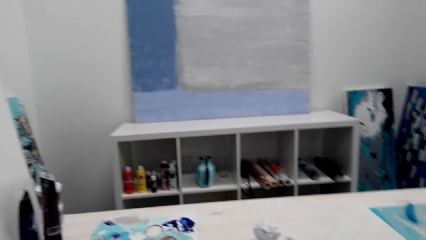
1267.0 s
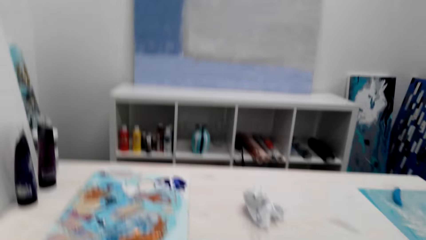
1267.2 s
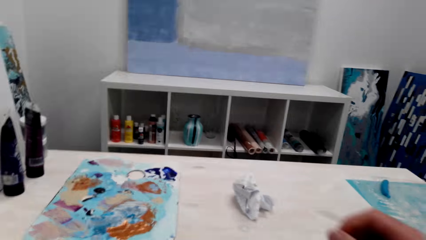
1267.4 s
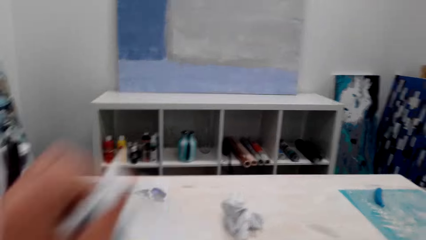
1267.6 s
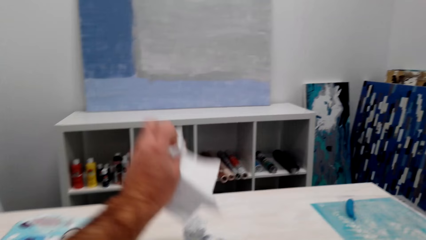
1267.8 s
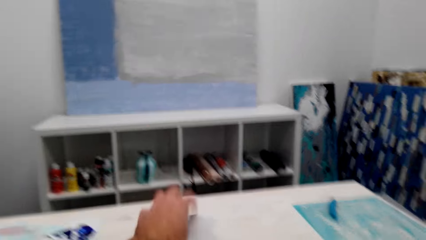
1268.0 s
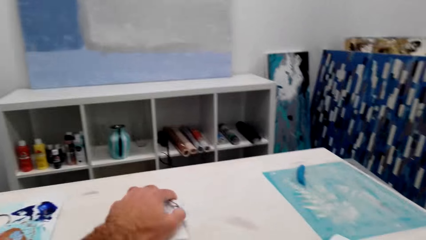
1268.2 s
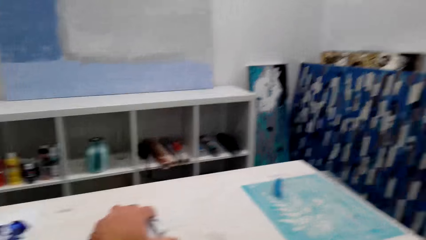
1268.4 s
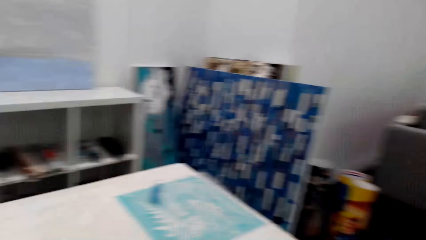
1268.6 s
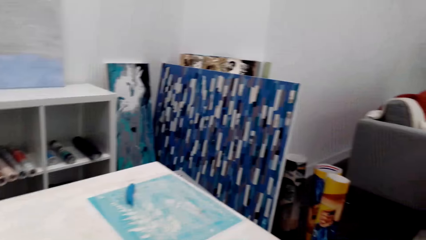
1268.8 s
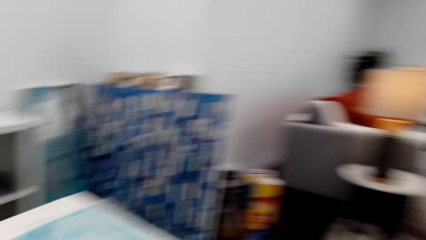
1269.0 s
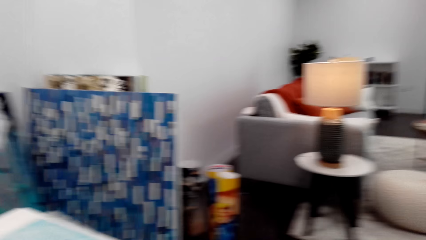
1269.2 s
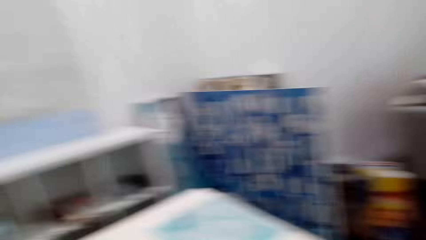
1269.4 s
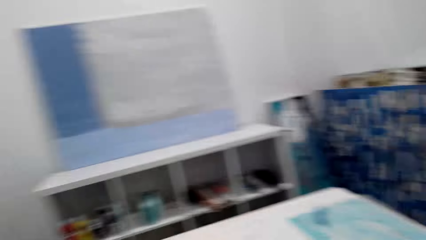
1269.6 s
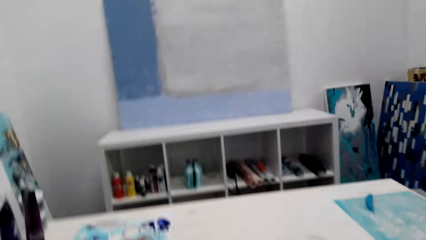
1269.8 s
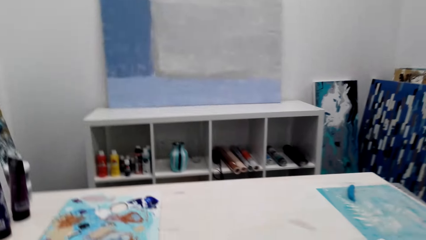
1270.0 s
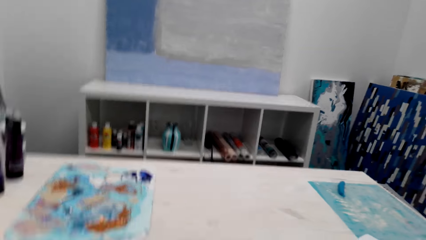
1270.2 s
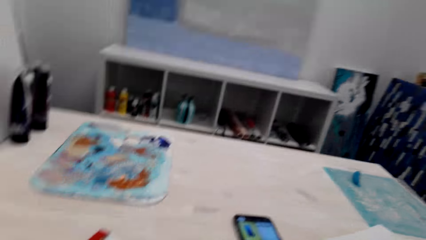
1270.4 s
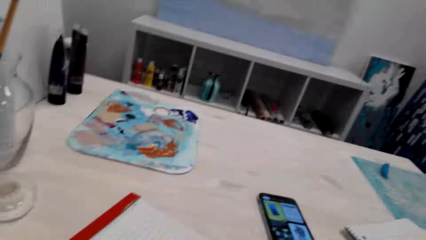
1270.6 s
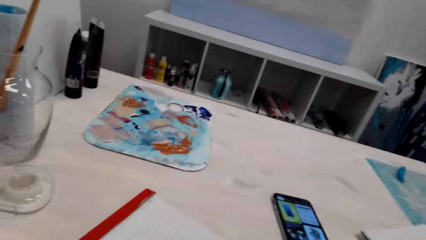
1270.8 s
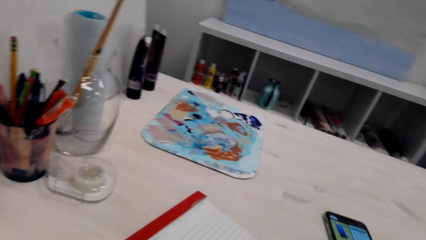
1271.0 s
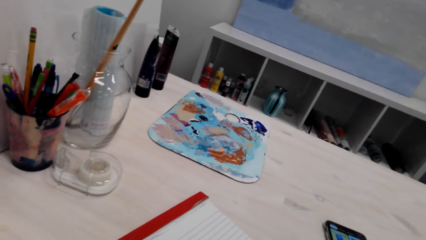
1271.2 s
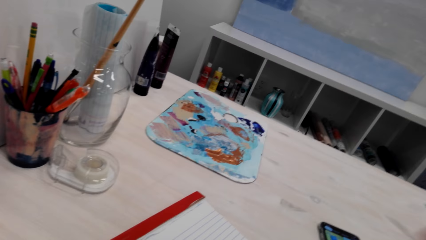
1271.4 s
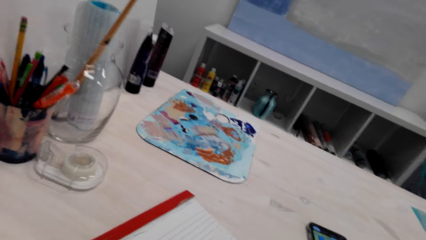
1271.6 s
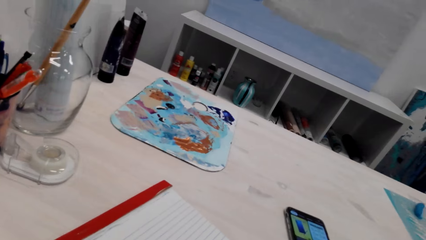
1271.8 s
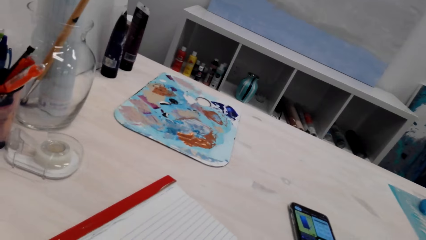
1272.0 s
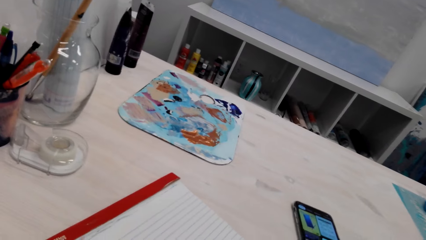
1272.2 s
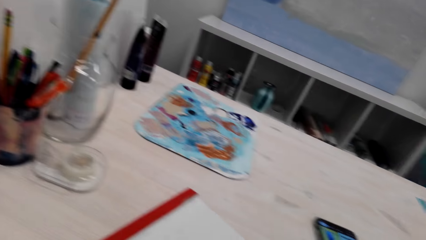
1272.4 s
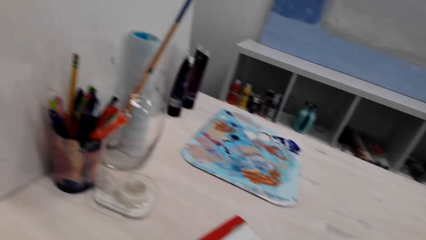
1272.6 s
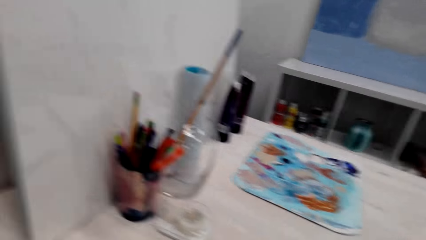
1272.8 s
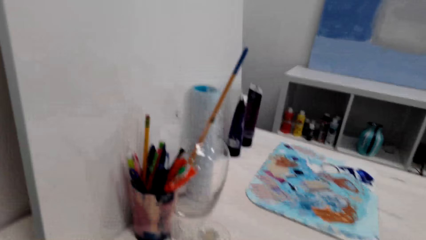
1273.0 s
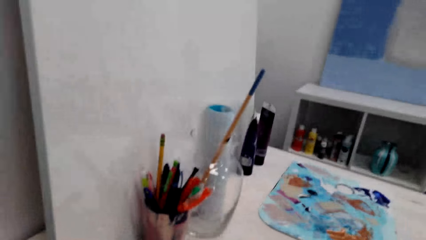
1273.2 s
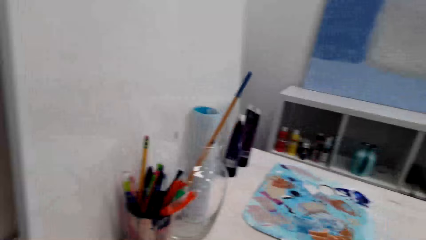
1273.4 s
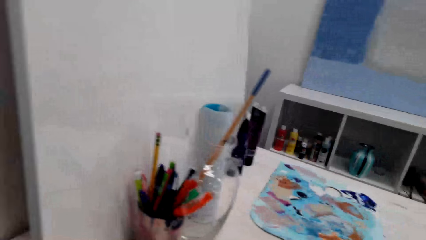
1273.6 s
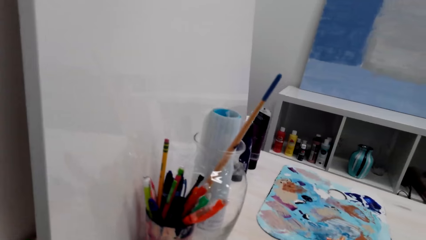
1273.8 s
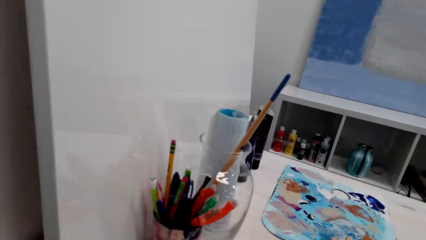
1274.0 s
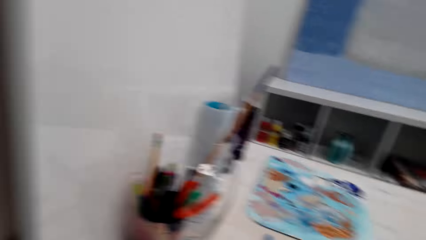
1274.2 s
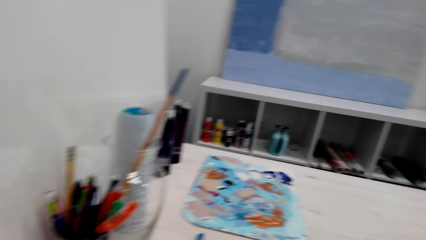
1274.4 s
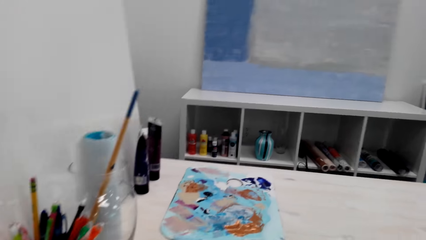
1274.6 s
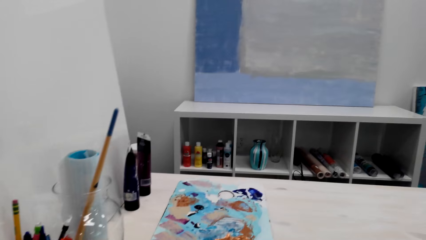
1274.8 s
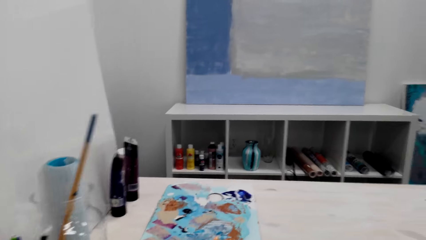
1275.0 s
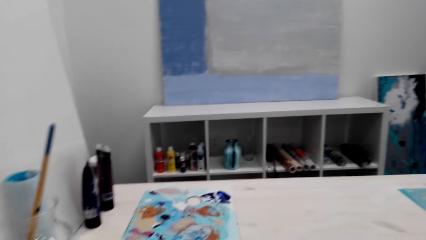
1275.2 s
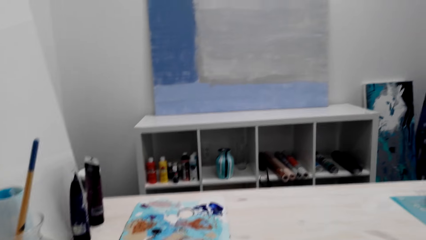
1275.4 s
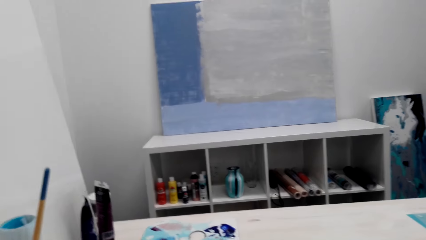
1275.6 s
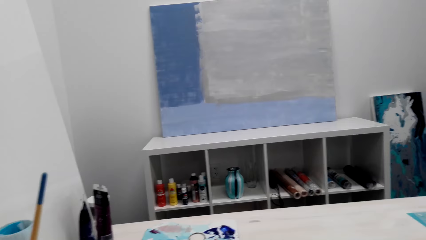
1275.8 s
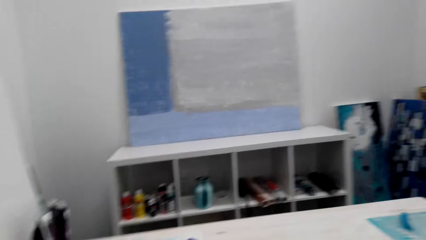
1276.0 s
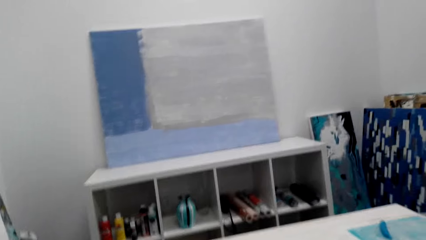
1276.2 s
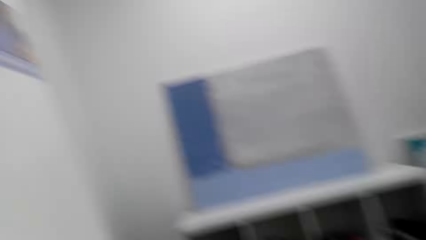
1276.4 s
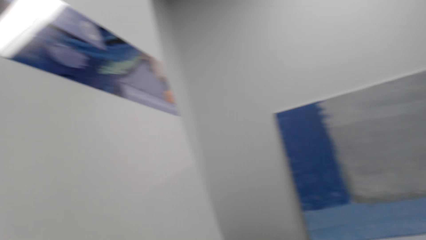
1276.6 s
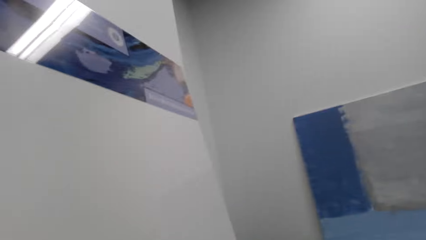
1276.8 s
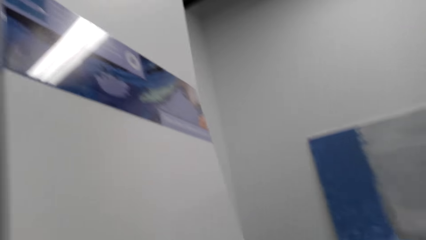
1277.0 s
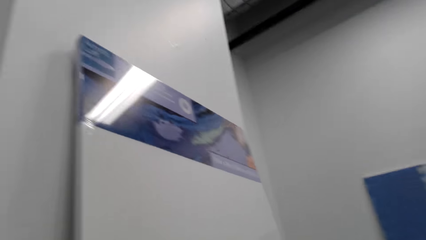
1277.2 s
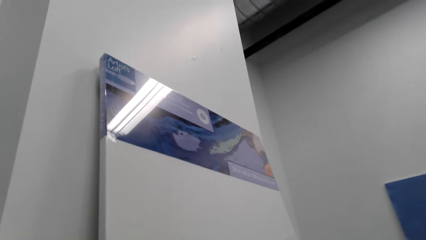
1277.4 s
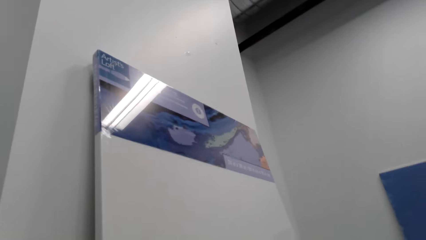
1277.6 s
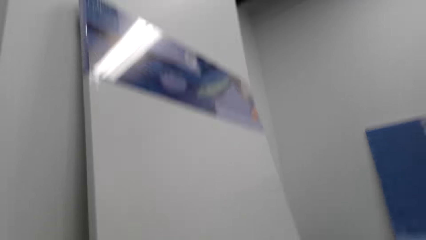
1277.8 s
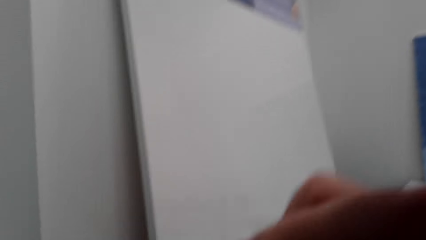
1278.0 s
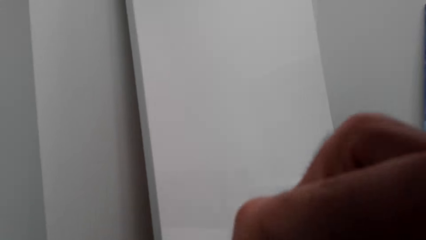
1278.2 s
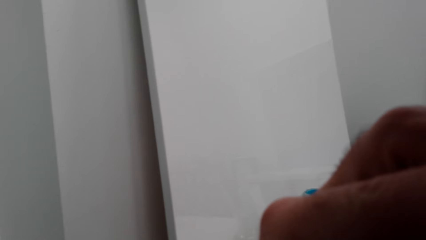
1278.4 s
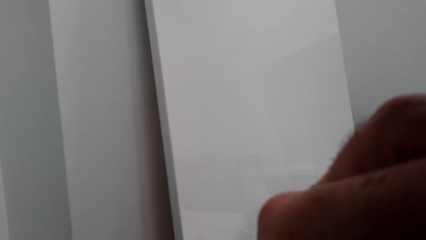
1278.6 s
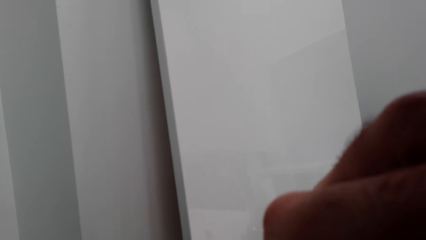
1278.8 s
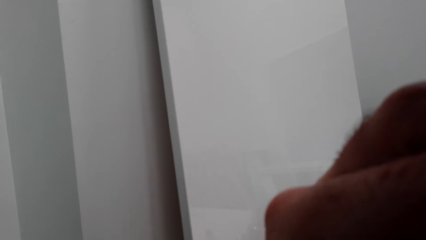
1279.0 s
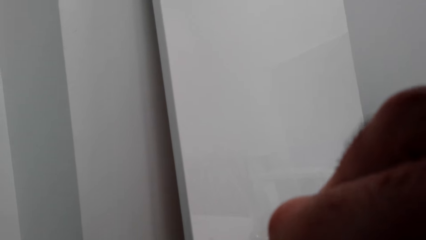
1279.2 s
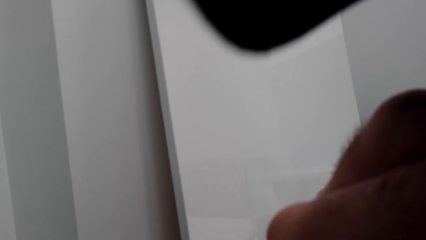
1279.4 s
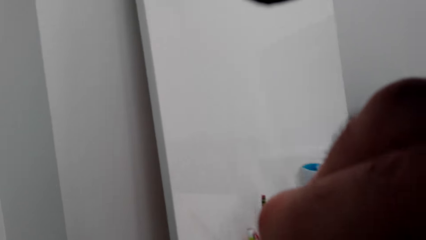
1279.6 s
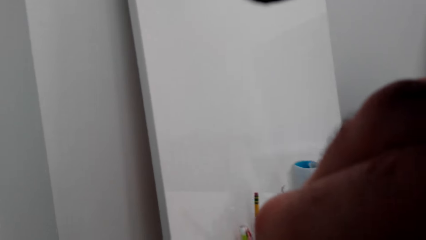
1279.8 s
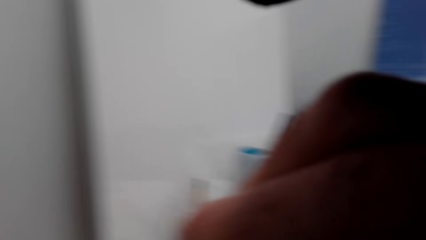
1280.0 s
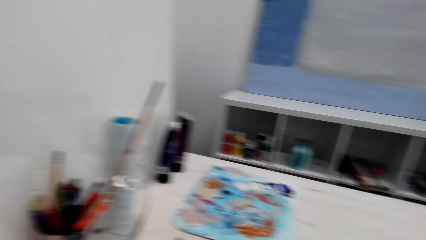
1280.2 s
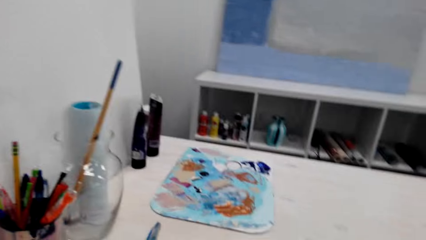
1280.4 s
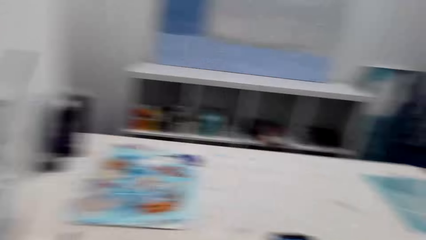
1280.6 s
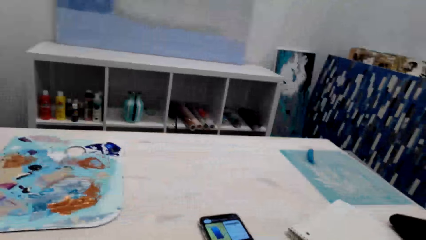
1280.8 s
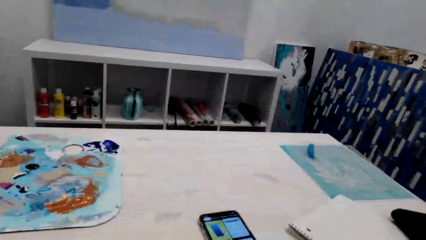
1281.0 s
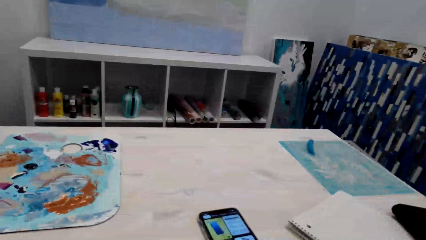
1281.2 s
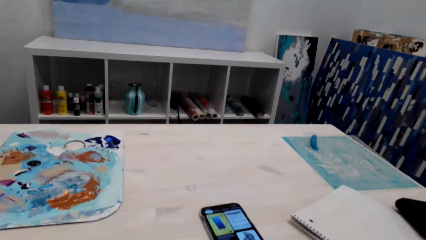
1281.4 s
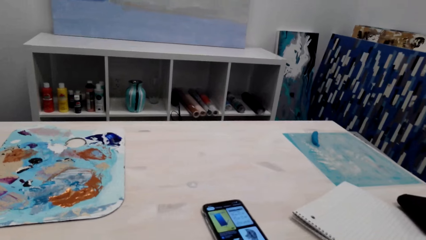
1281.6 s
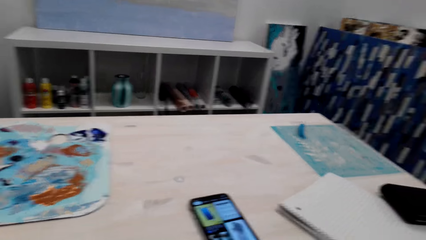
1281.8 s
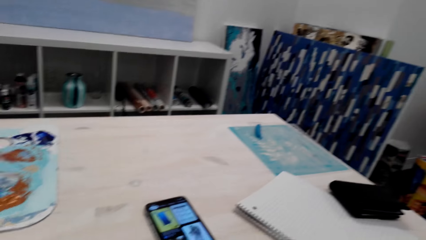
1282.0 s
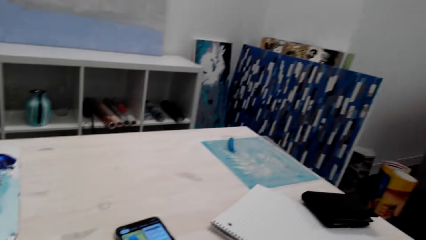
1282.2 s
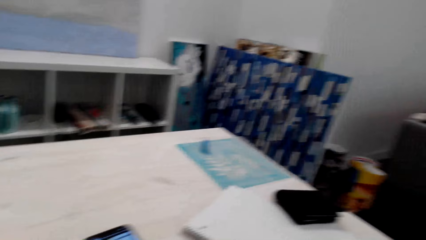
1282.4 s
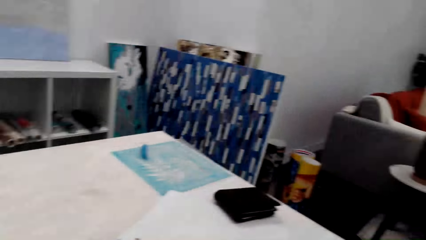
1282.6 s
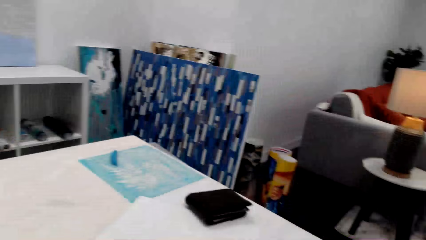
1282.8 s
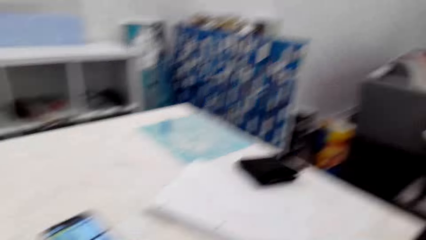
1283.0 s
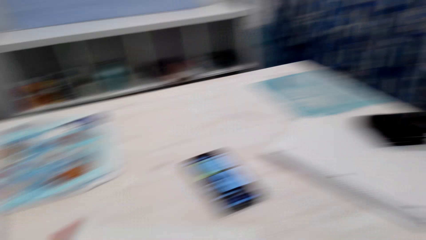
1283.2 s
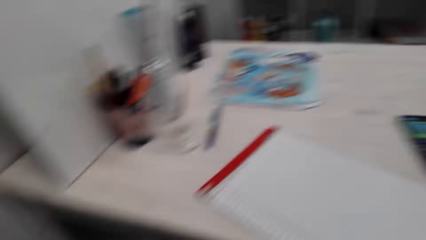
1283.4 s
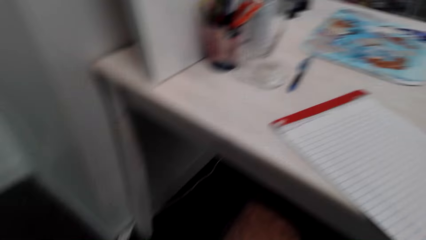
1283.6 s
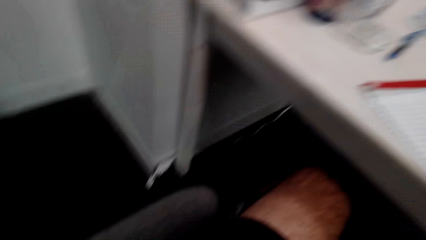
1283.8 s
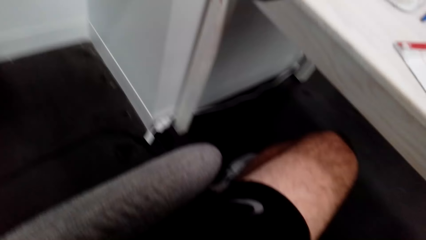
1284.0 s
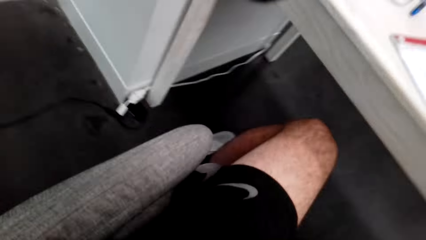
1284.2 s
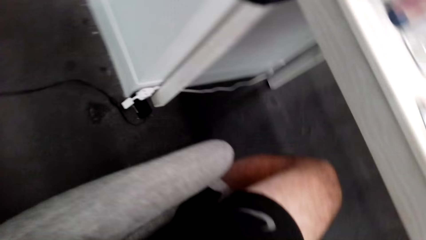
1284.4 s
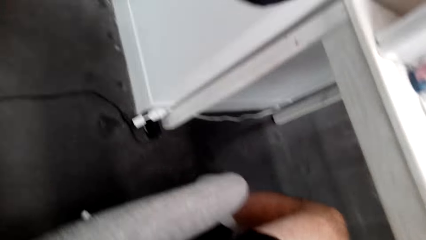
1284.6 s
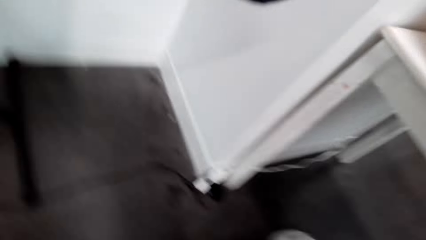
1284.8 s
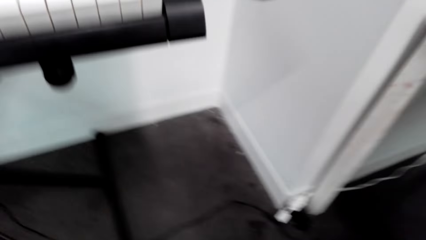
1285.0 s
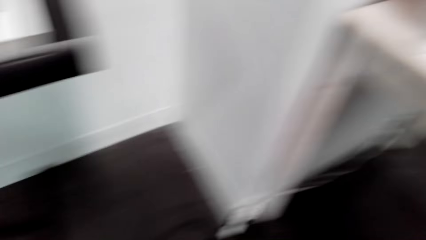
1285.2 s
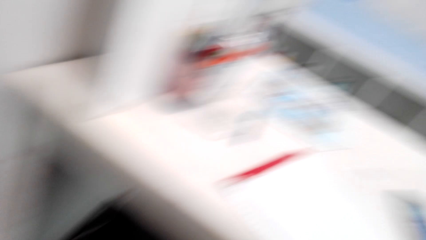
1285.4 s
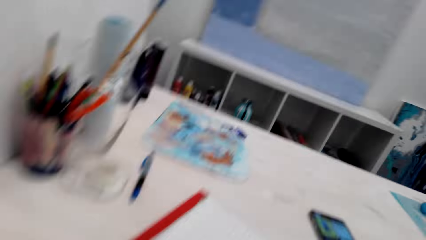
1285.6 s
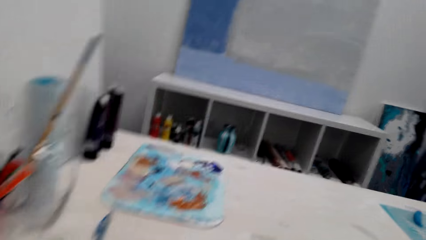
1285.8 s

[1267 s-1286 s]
The camera wearer tears a page from the book. They fold the paper and put the paper on the table. They look around the room. They pick up a pen from the pen holder. They adjust the camera. They look around the room.
